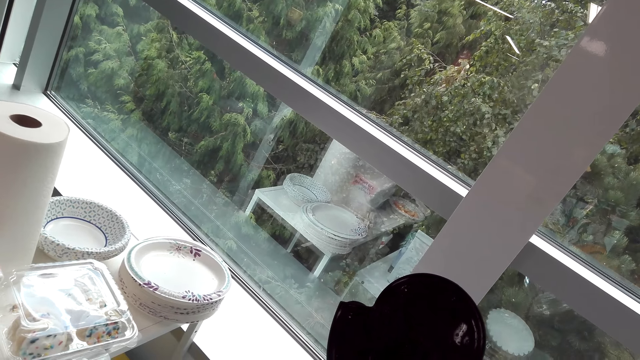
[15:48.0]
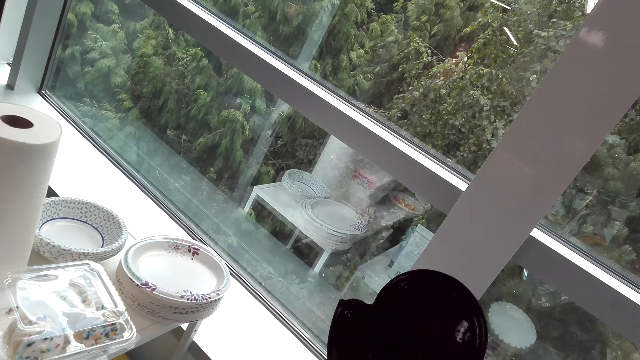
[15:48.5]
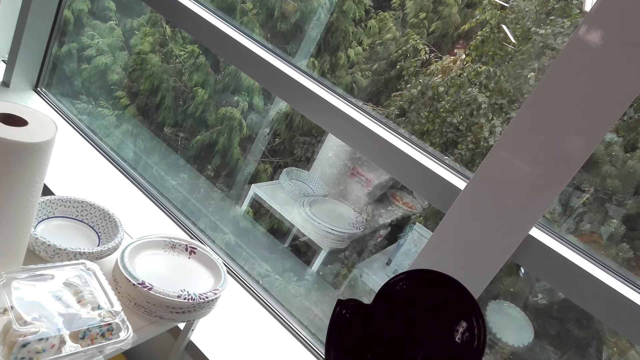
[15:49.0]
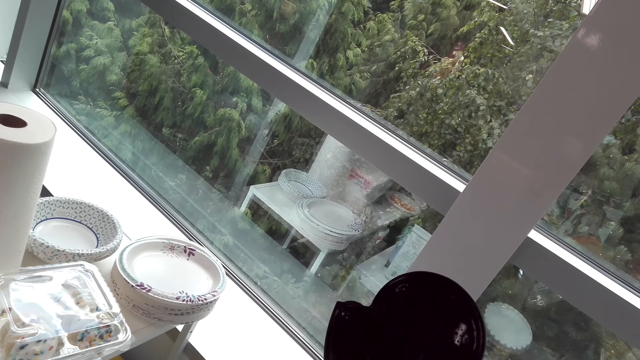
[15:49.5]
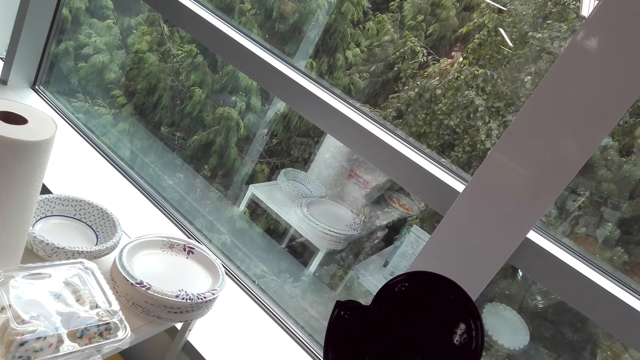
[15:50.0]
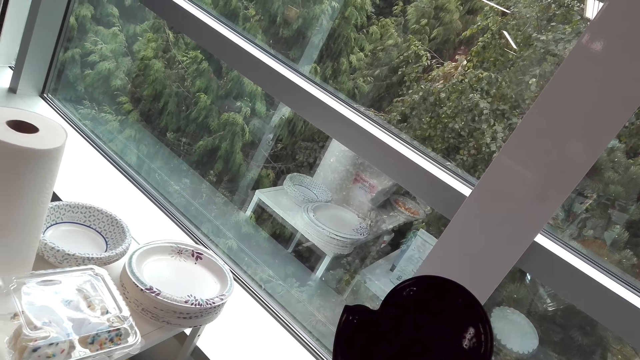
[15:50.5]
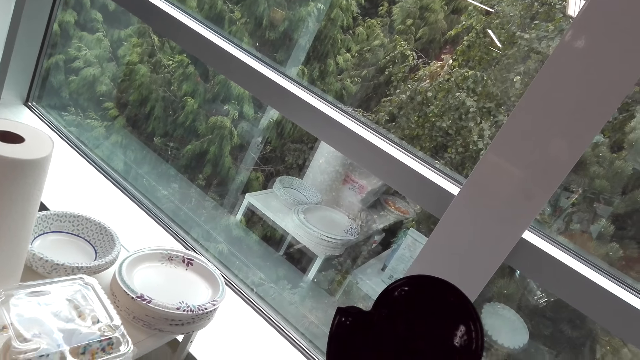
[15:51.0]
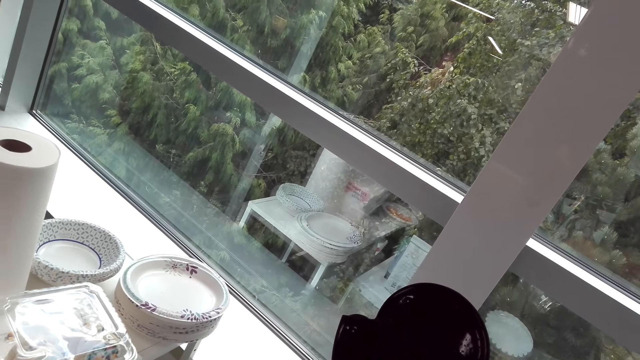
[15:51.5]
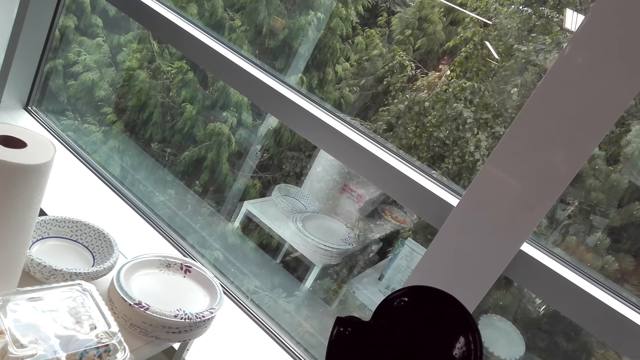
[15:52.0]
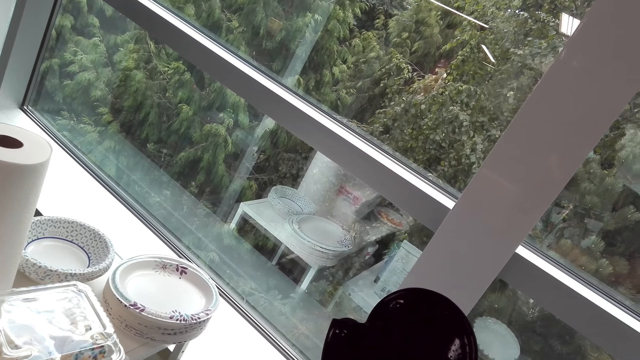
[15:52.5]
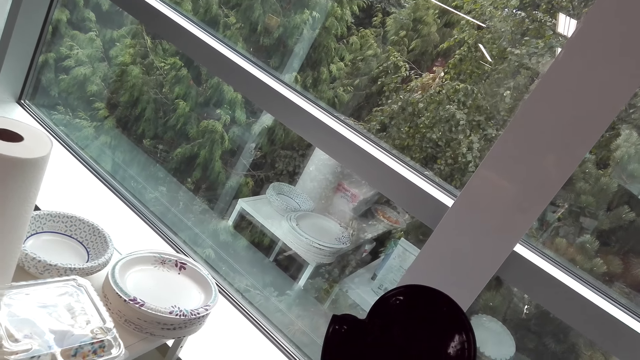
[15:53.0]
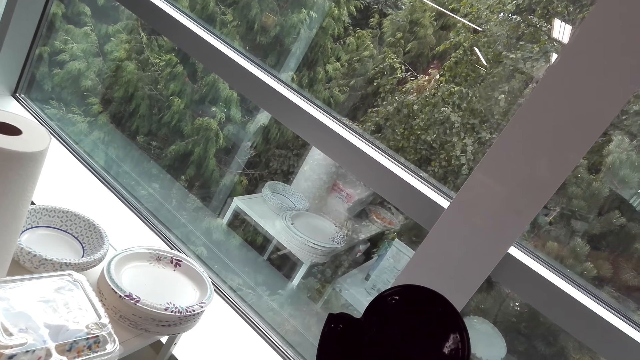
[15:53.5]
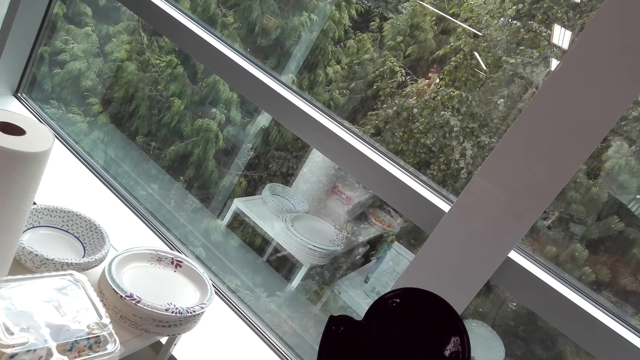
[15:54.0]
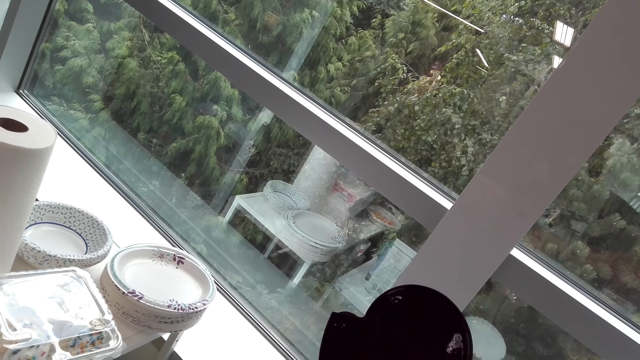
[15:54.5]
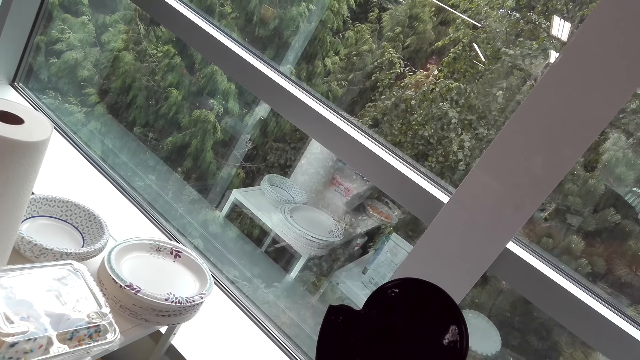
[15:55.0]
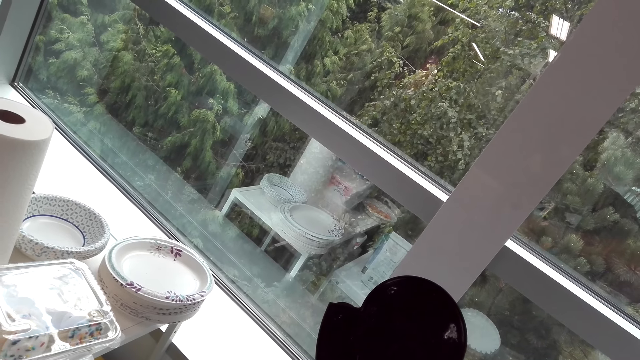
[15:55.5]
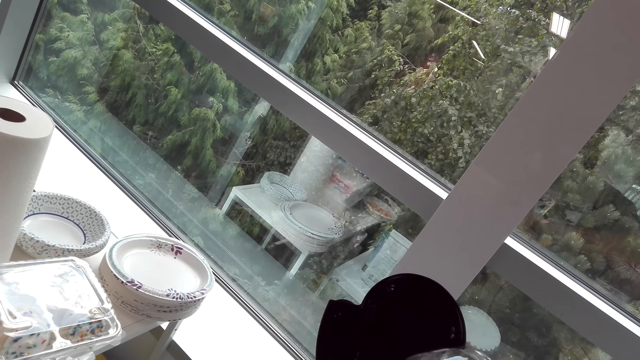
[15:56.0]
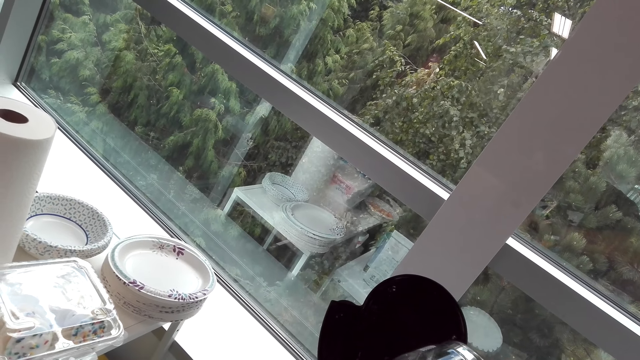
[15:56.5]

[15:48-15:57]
The camera wearer talks to a woman. They look at the plates.

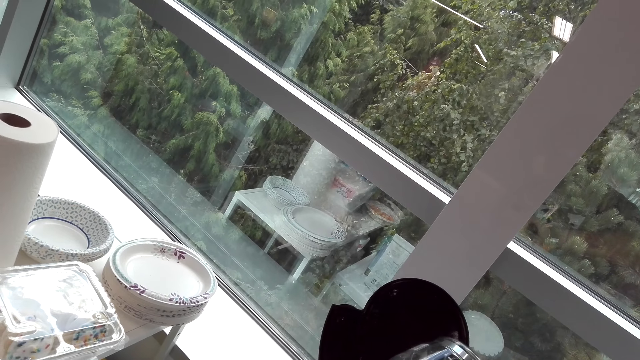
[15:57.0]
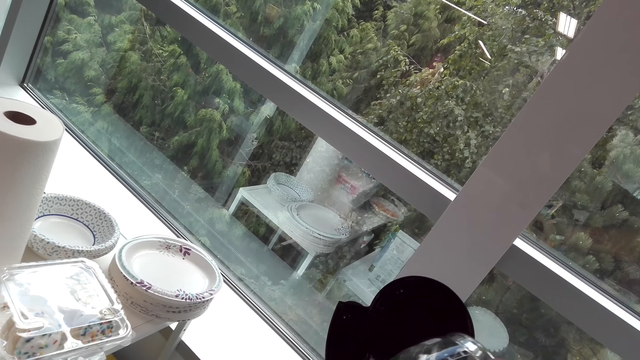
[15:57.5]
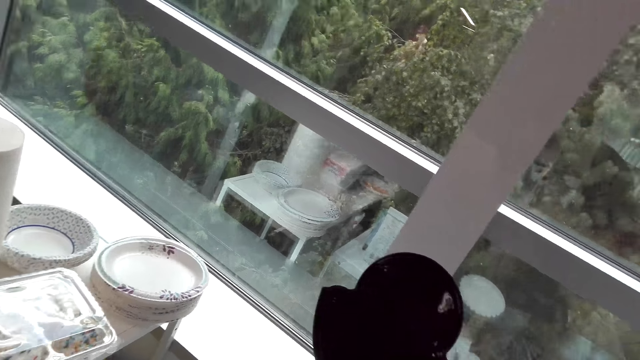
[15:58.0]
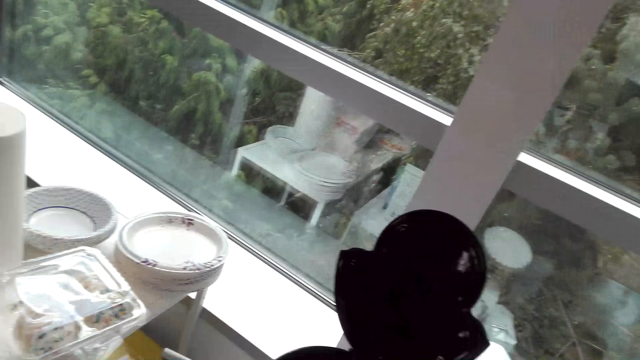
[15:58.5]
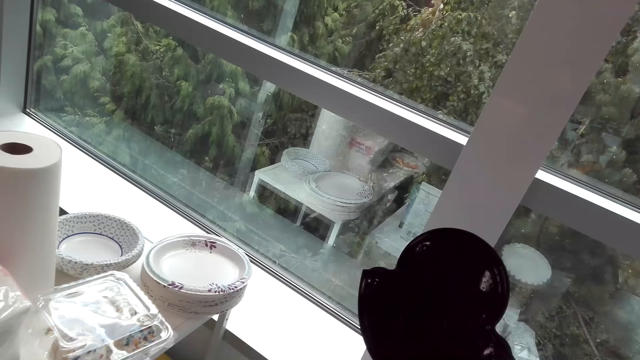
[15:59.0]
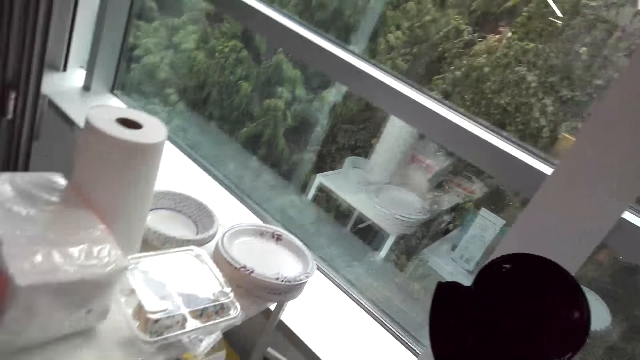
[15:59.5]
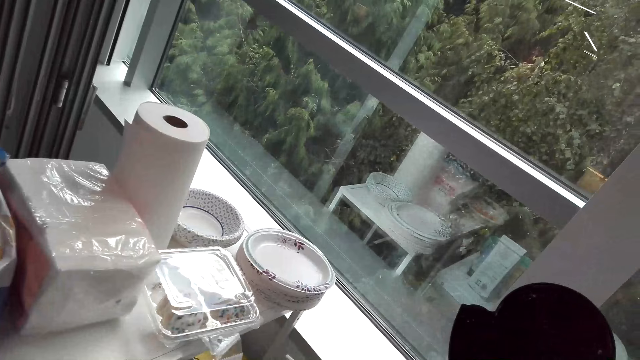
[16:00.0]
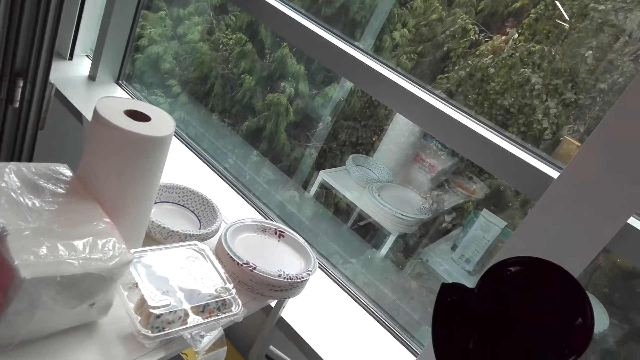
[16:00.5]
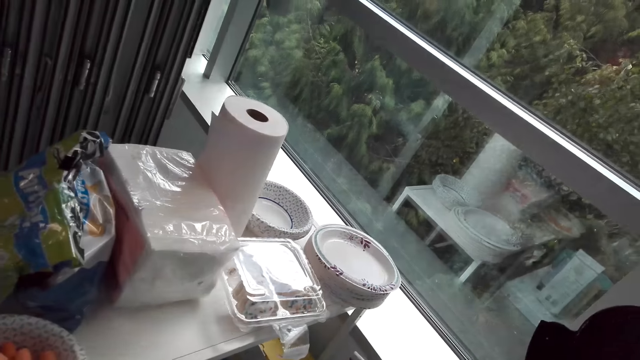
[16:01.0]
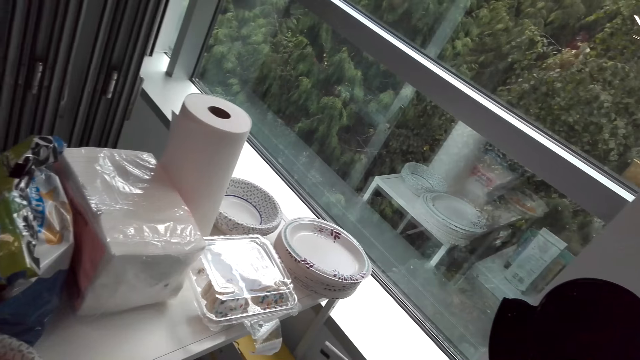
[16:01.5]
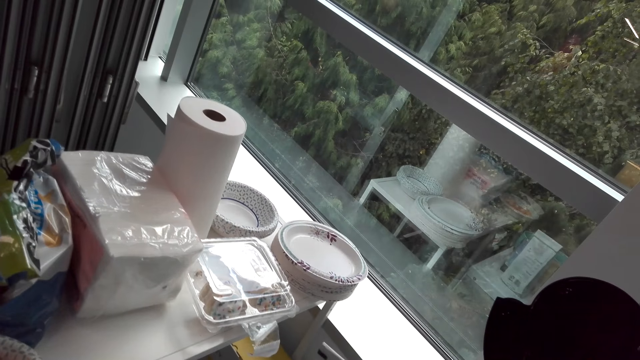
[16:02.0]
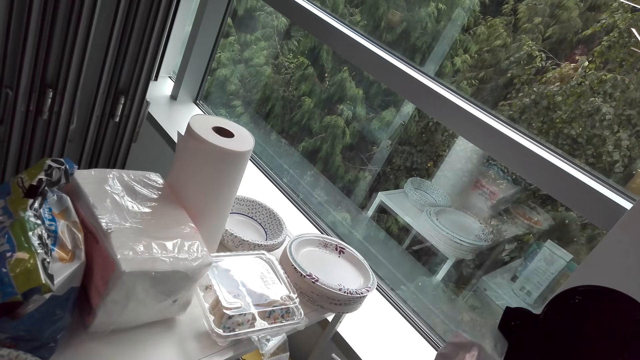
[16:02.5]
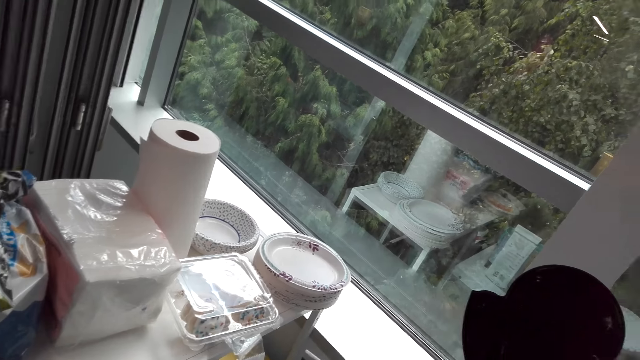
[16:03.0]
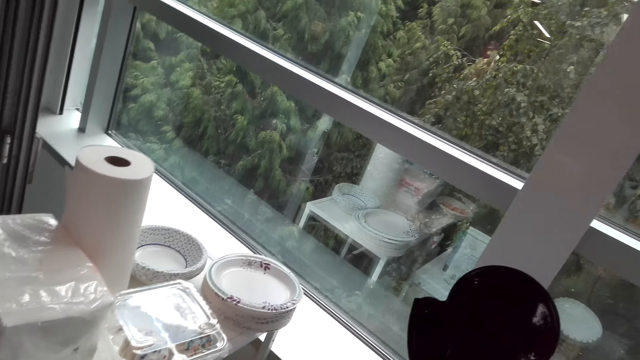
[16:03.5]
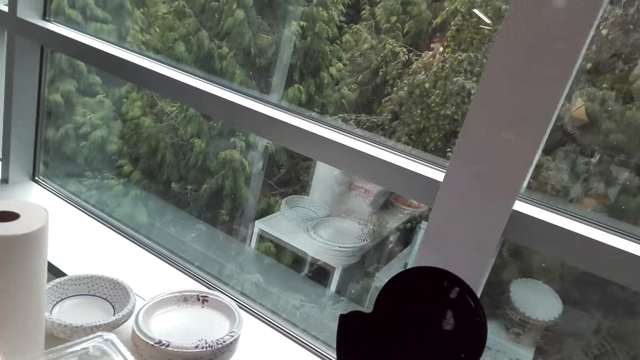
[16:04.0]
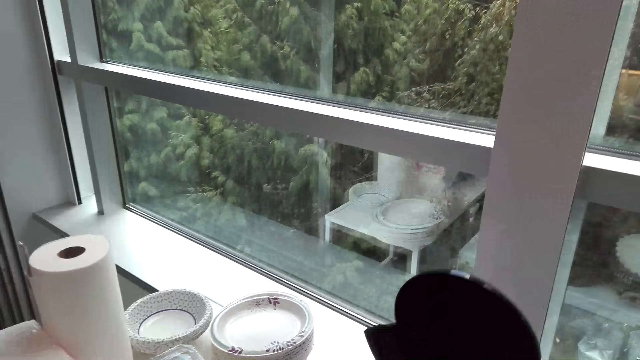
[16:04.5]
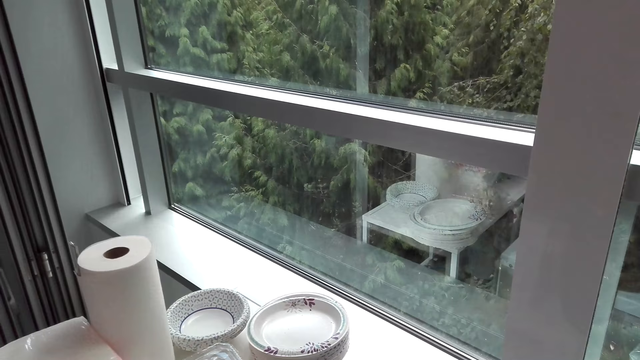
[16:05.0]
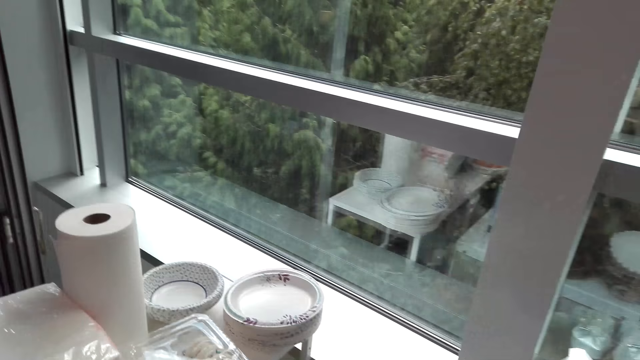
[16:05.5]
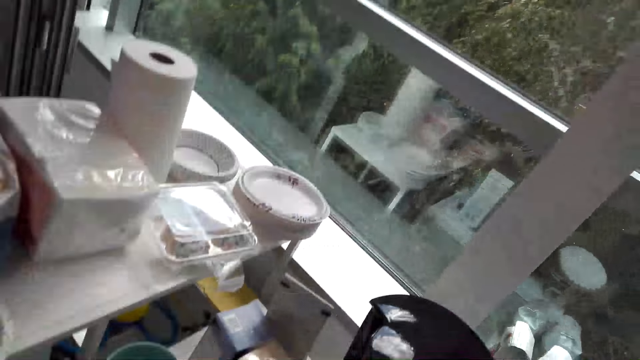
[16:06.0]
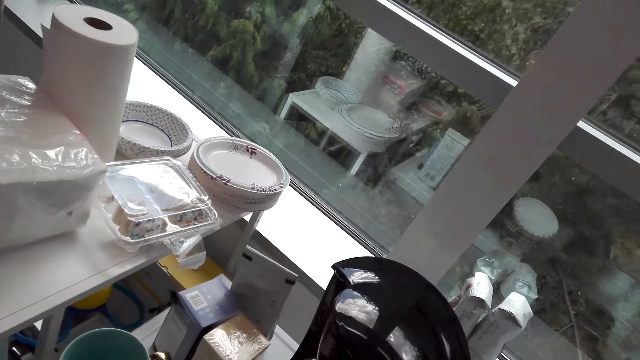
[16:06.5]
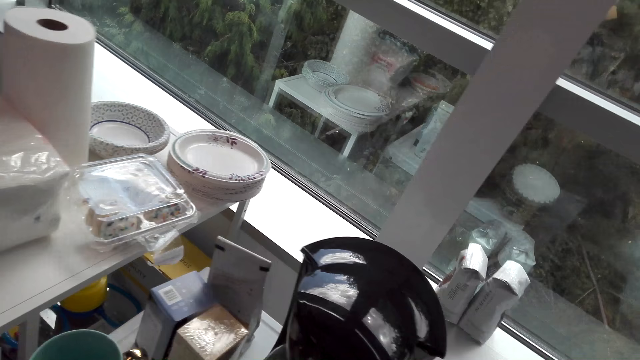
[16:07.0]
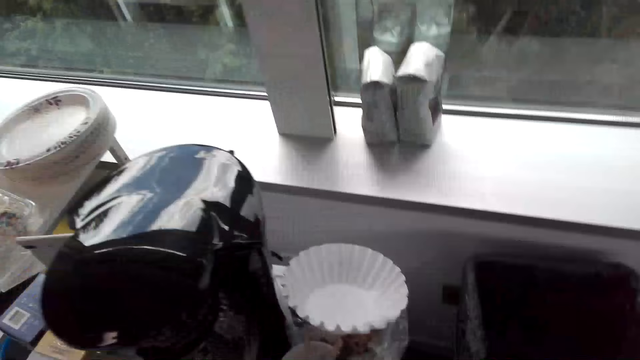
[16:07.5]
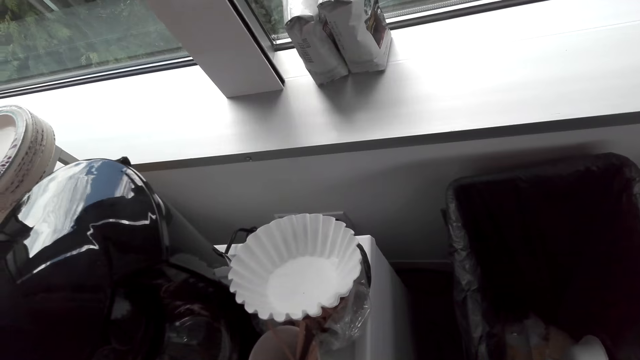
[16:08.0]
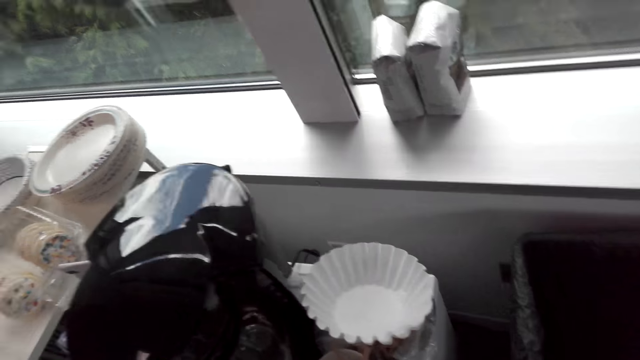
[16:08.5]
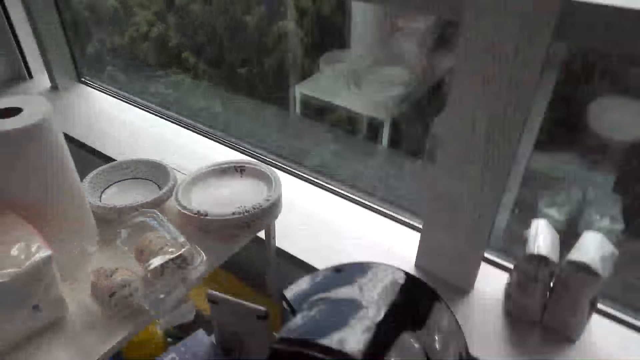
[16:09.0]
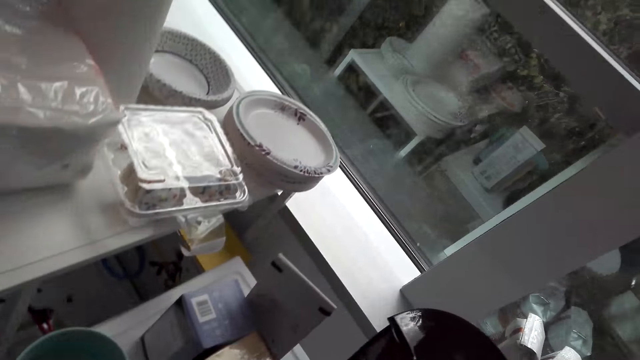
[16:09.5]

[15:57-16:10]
A woman talks to the camera wearer. The camera wearer talks to the woman. The woman talks to the camera wearer. The camera wearer closes the coffee maker. They talk to the woman. They look at the coffee maker.
